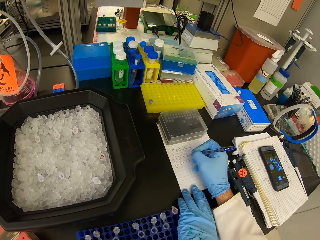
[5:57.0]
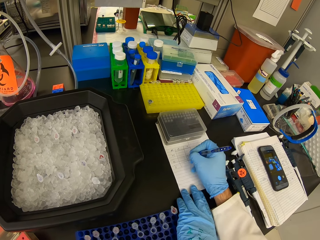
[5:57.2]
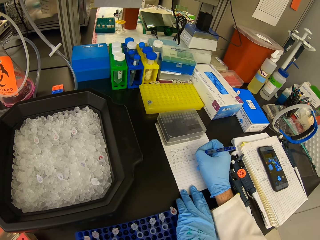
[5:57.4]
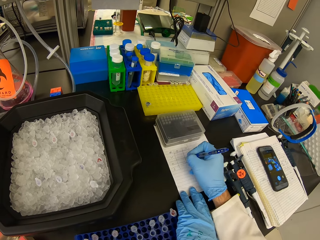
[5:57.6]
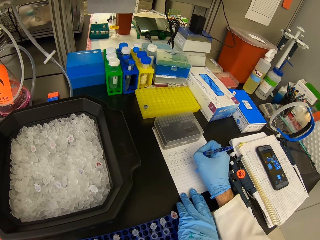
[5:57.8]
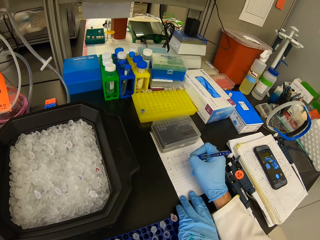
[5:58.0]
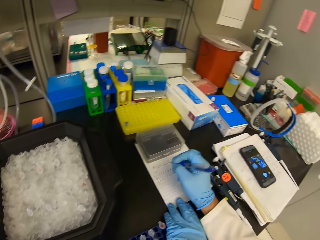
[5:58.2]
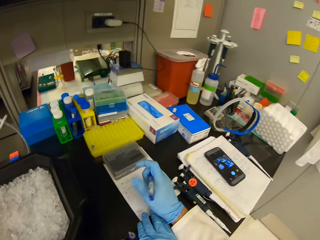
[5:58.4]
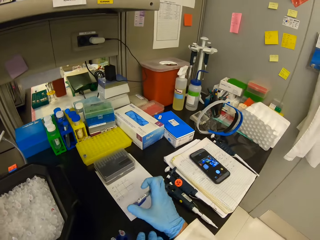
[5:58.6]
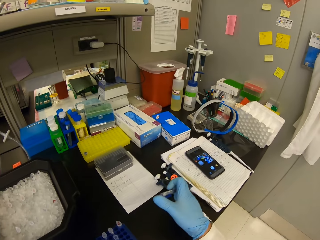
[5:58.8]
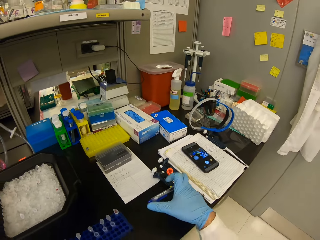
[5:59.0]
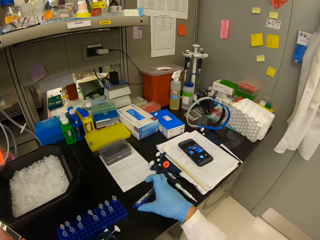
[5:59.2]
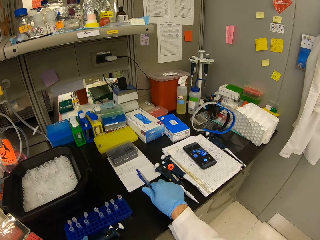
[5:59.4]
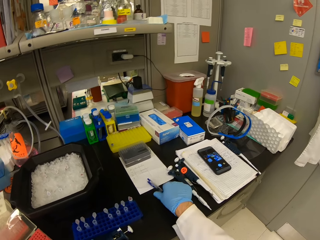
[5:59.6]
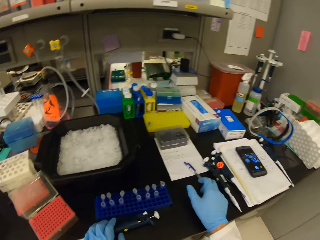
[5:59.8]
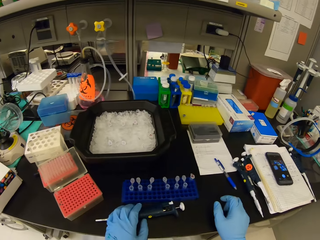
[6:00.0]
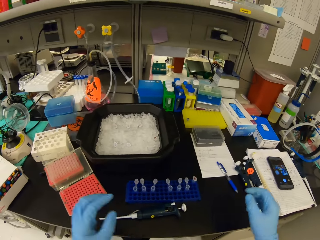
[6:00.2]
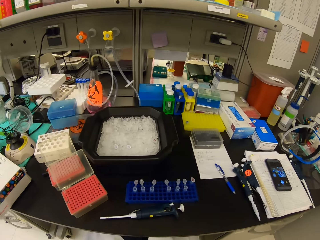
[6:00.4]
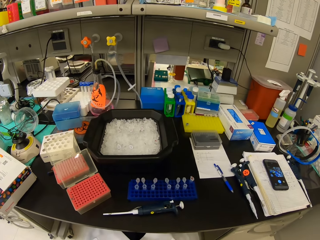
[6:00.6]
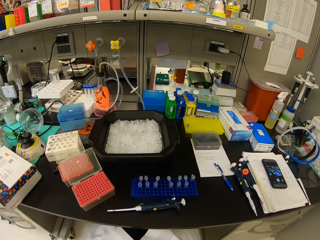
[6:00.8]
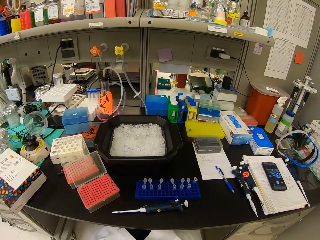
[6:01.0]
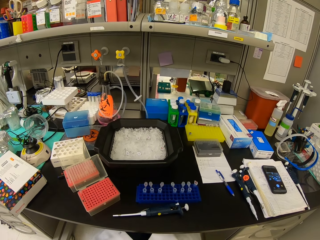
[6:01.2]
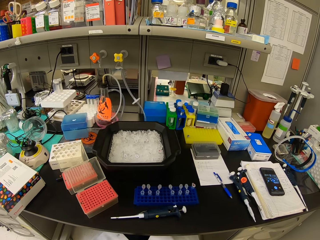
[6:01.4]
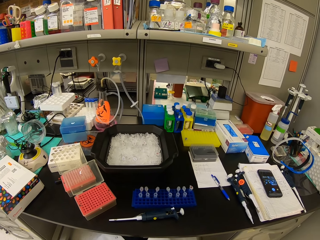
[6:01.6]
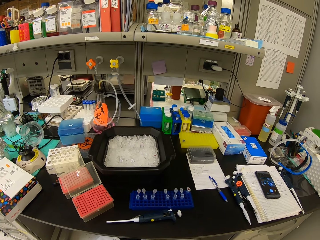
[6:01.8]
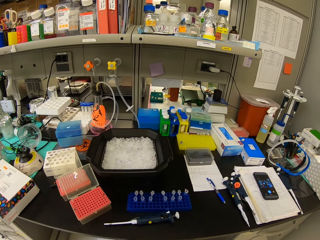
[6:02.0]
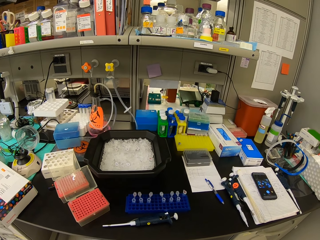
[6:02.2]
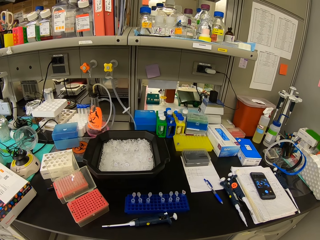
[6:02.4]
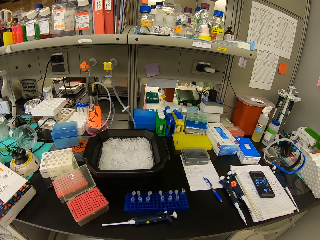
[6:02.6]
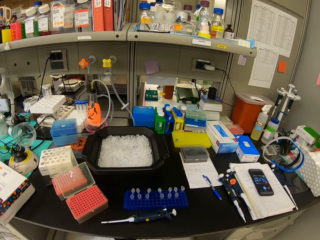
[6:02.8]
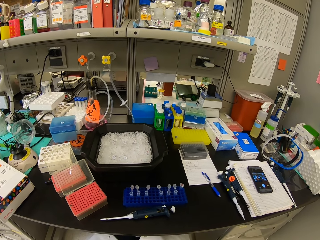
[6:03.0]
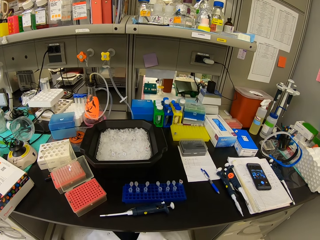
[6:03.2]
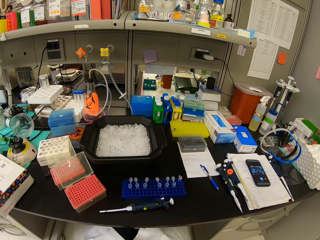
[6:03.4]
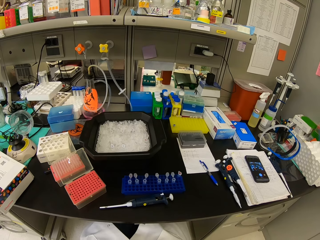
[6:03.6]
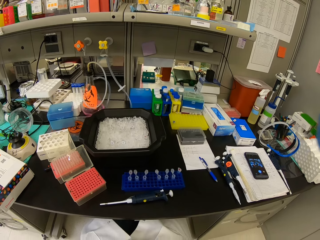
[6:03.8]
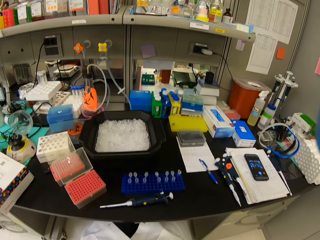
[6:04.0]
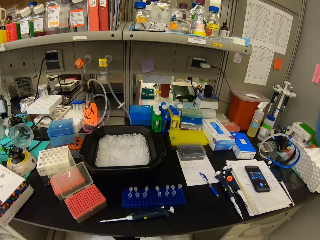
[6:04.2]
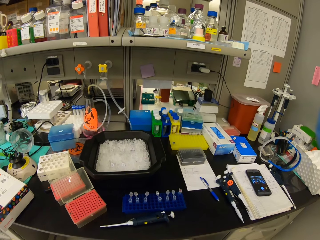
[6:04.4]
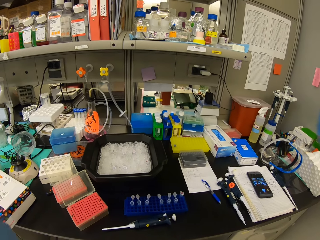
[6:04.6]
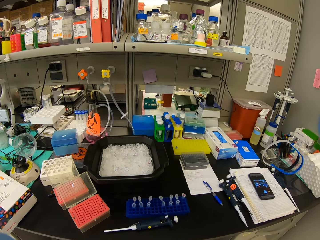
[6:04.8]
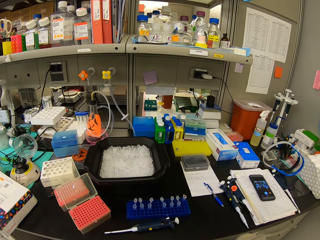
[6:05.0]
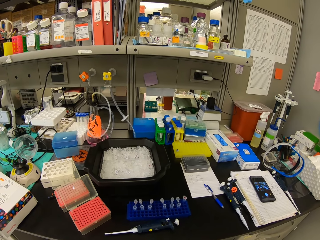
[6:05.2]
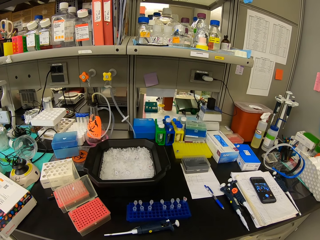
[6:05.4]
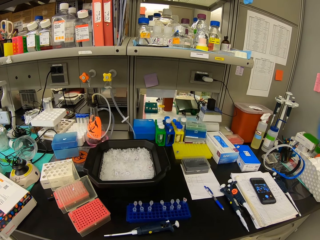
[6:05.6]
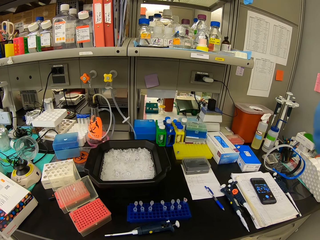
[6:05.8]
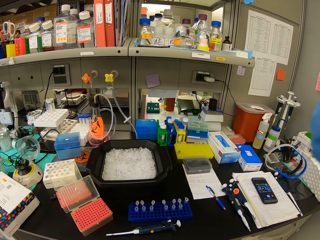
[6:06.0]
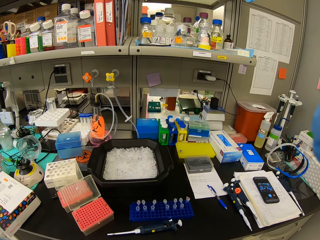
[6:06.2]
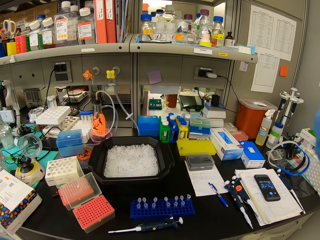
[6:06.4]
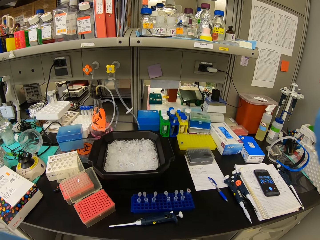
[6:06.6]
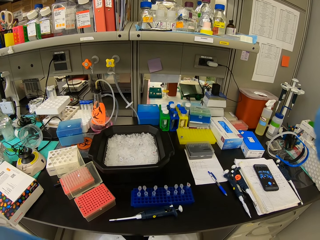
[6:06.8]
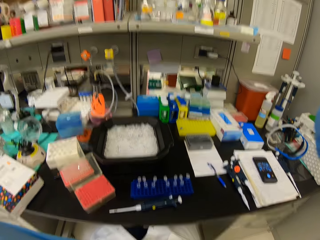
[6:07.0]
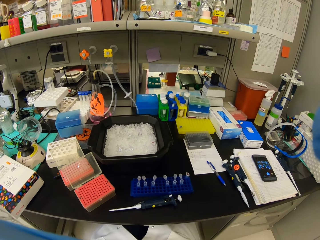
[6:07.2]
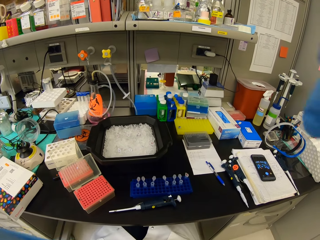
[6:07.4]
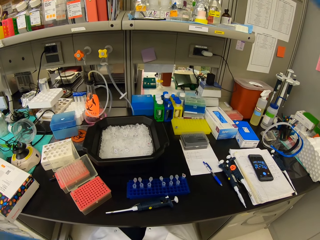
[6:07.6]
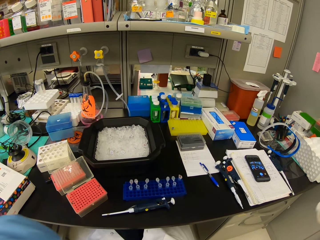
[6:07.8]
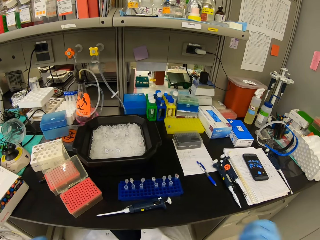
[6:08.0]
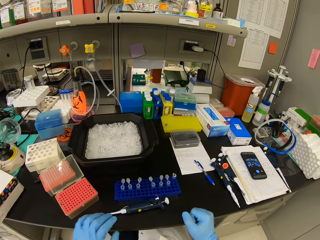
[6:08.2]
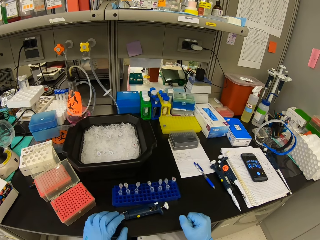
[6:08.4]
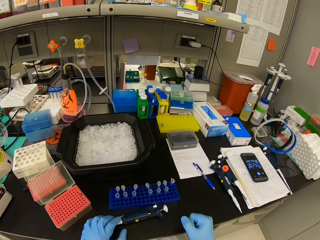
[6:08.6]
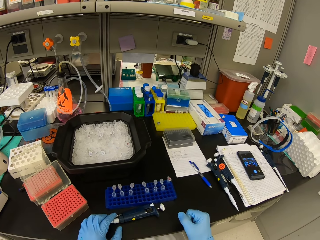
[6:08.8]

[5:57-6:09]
The camera wearer places the pen on the table. They lift up their hands.

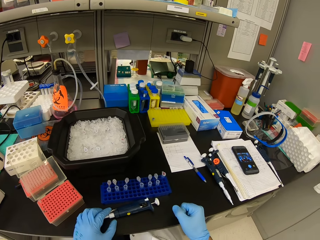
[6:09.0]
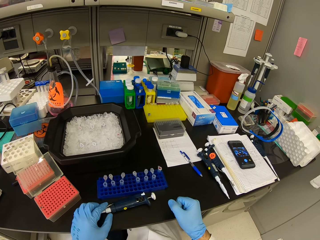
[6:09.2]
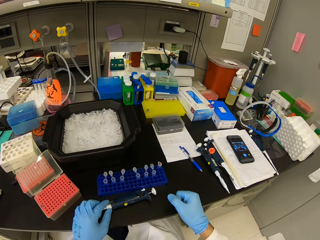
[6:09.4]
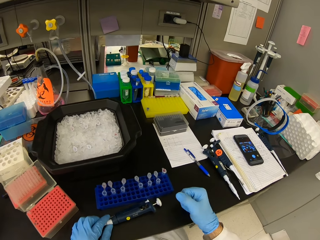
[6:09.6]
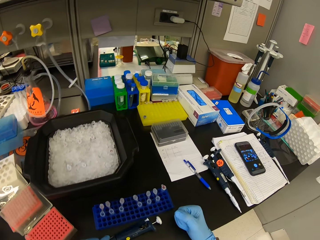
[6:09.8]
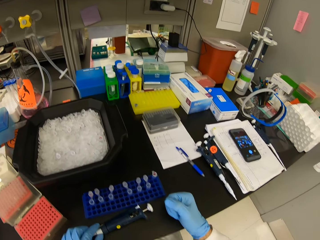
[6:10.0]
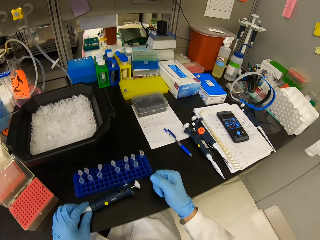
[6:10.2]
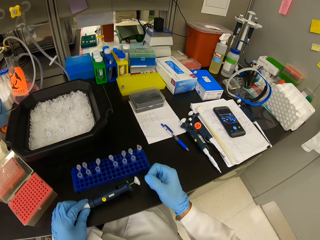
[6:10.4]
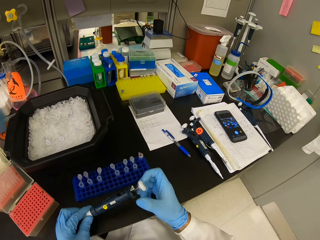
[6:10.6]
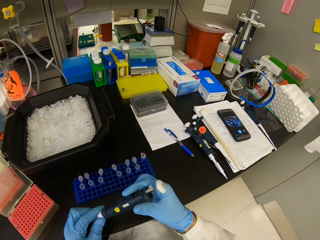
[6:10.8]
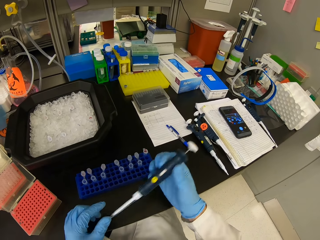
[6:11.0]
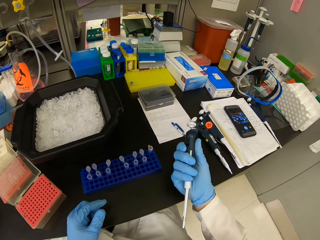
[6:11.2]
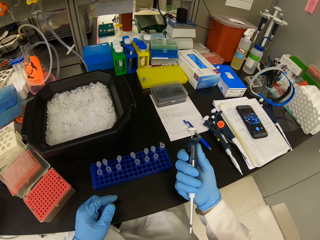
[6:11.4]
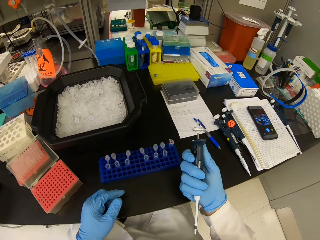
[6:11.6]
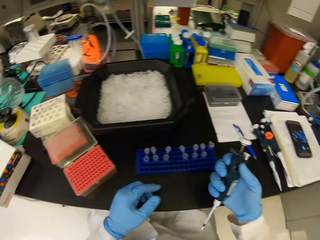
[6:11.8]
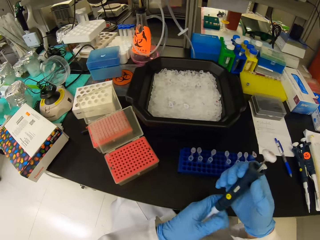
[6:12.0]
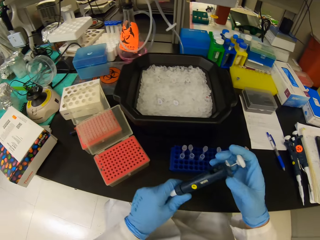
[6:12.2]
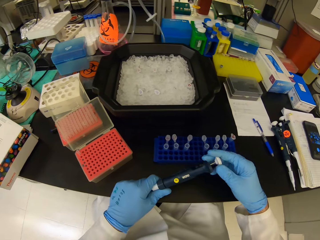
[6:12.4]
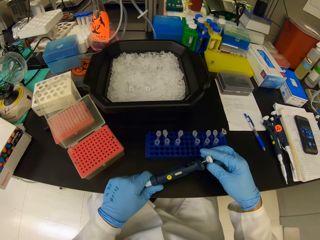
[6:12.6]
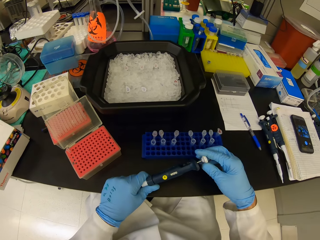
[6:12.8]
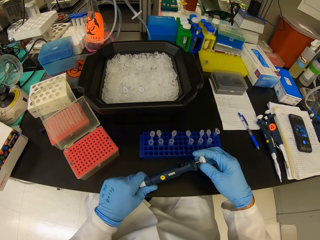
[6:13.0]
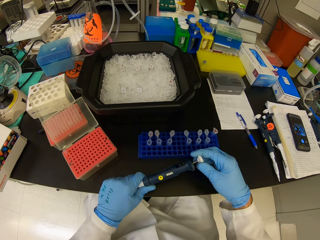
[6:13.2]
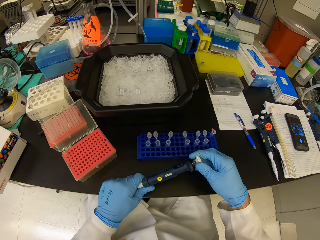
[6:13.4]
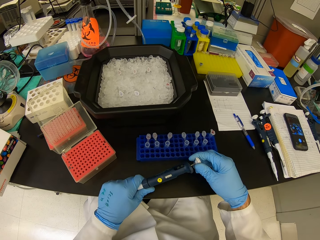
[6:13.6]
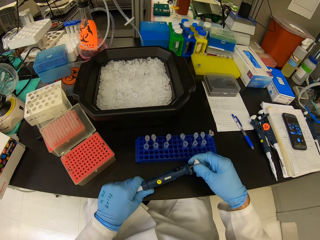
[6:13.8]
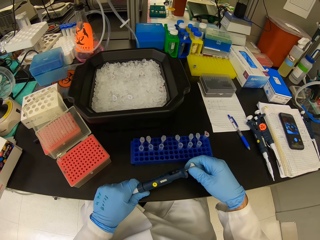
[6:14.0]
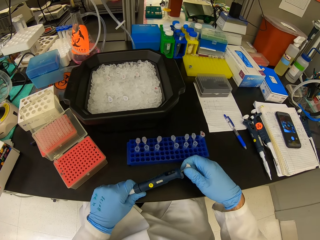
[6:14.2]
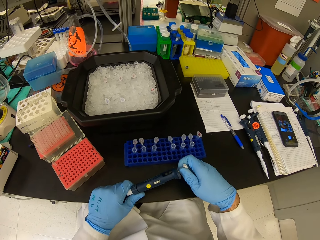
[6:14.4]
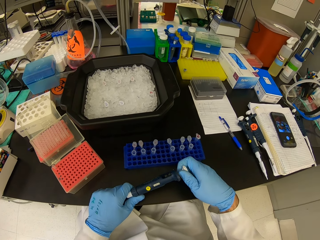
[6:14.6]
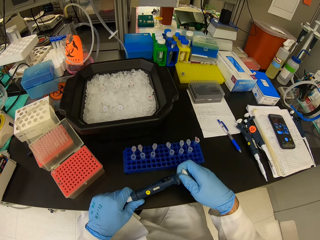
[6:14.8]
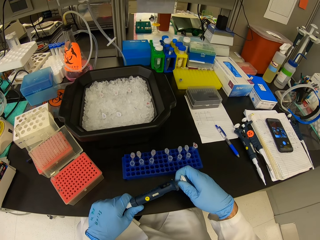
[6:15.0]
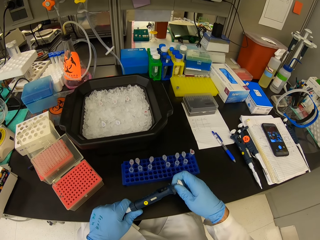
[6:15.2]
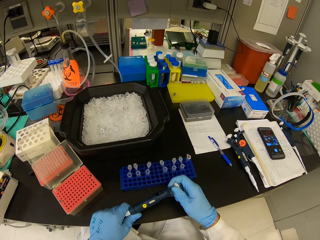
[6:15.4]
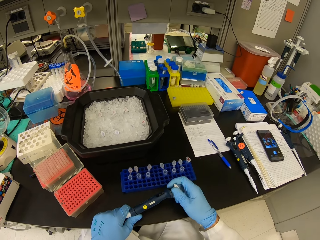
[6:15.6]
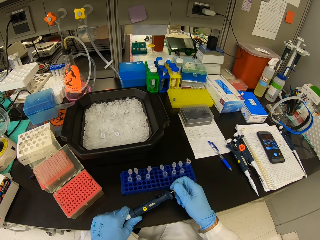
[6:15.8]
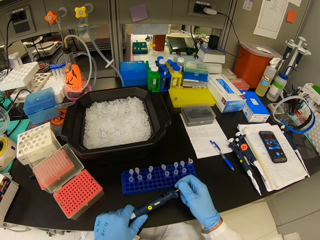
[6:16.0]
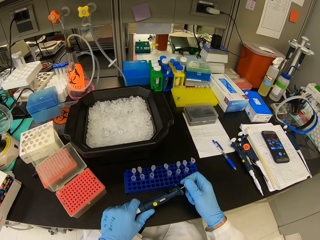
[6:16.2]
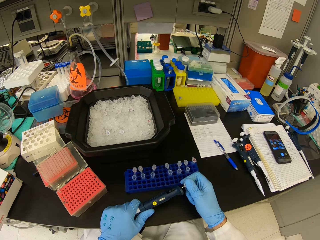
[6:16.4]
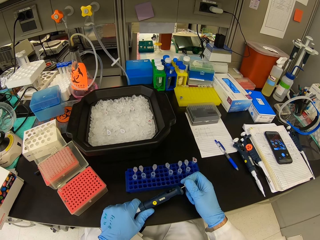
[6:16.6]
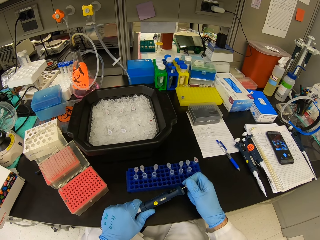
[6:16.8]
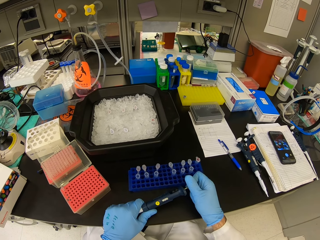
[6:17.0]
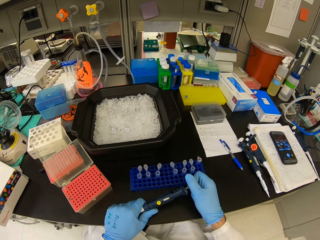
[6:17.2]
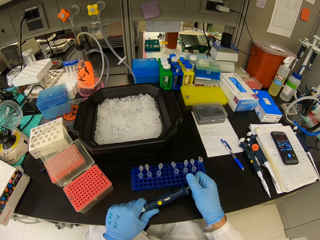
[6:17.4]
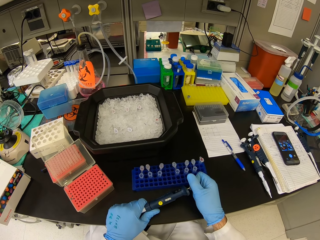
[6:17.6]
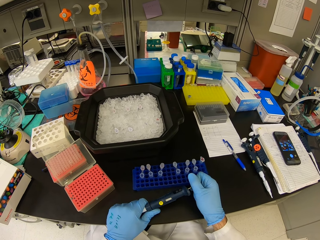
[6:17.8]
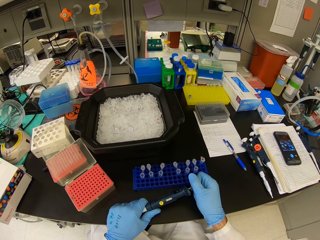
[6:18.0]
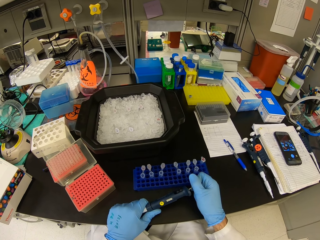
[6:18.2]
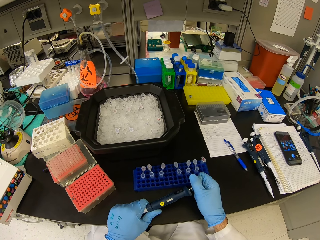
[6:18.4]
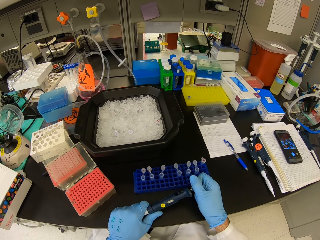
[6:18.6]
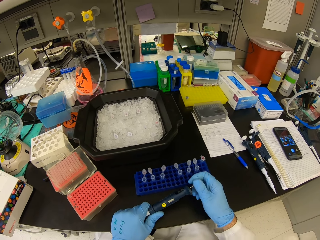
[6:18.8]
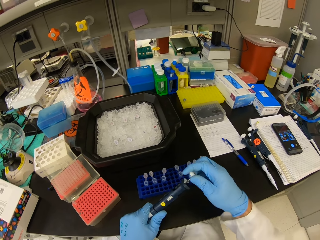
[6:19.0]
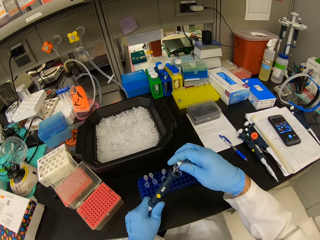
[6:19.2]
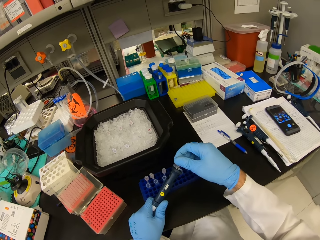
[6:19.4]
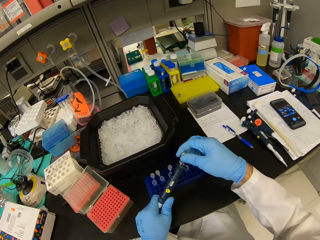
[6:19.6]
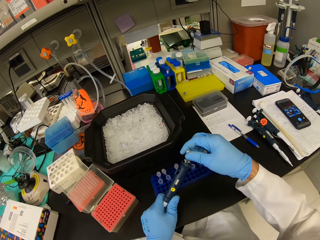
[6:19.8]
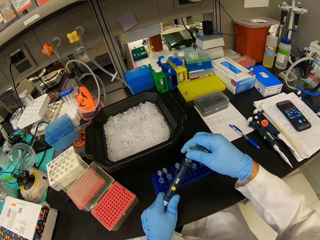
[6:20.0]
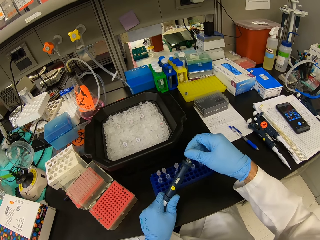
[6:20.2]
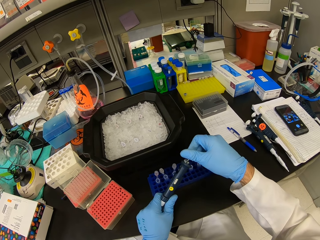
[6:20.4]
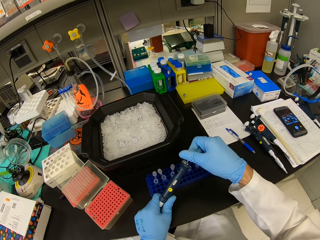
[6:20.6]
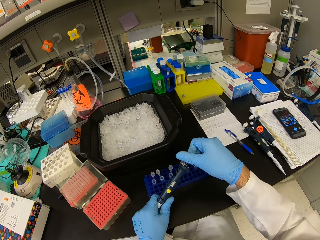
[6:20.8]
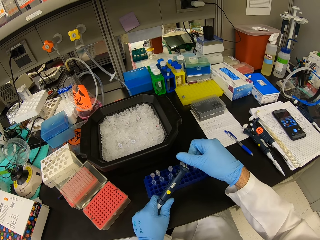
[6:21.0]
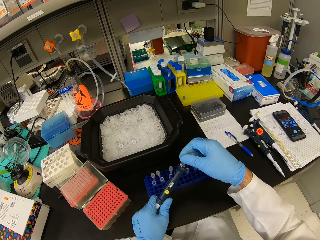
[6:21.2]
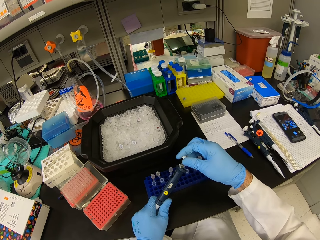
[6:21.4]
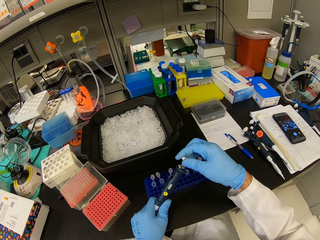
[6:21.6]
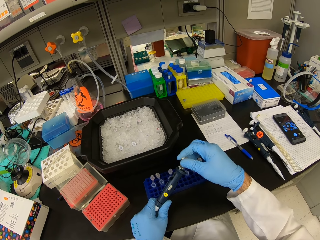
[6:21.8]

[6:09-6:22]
The camera wearer picks up a syringe. They slightly move the handle.
